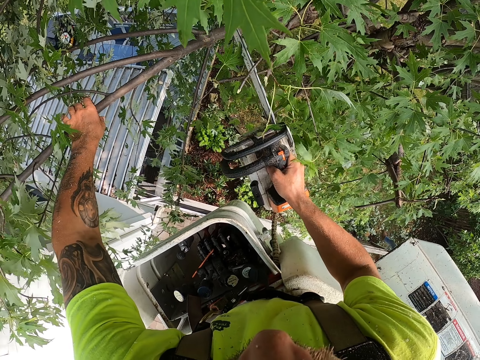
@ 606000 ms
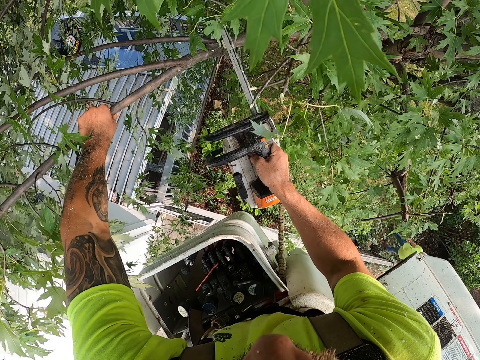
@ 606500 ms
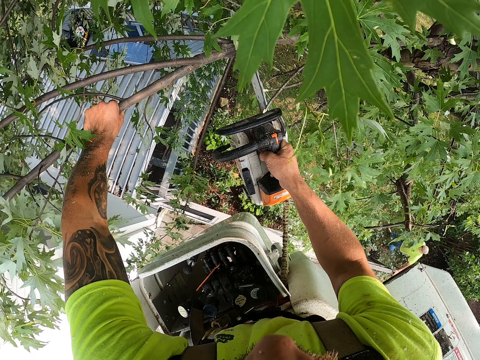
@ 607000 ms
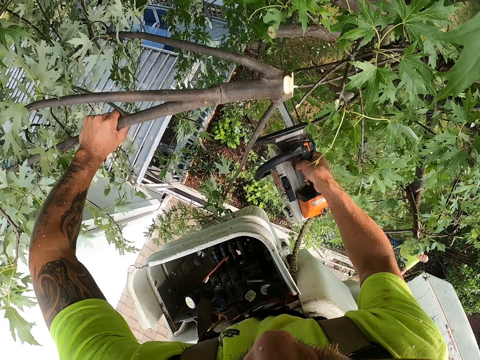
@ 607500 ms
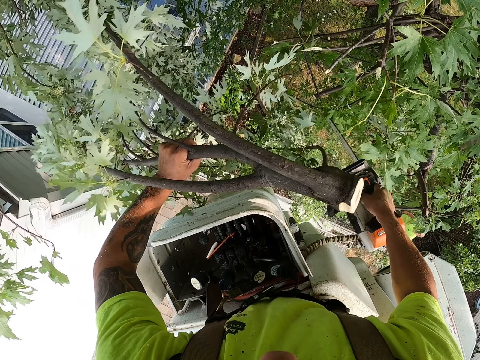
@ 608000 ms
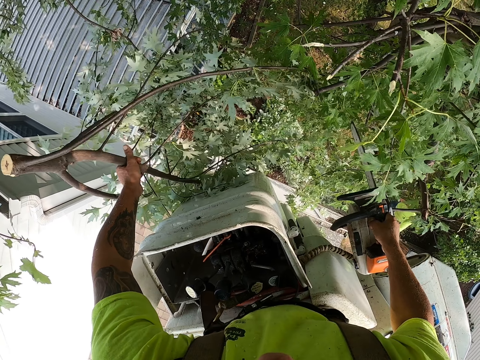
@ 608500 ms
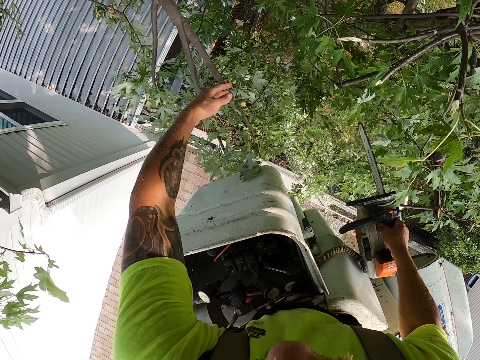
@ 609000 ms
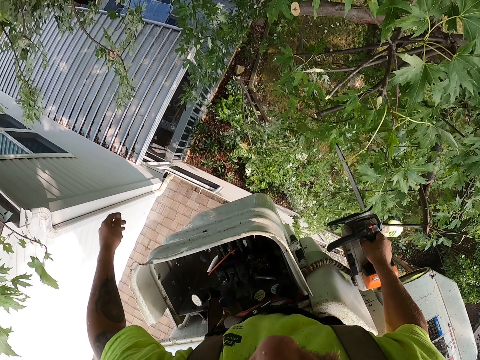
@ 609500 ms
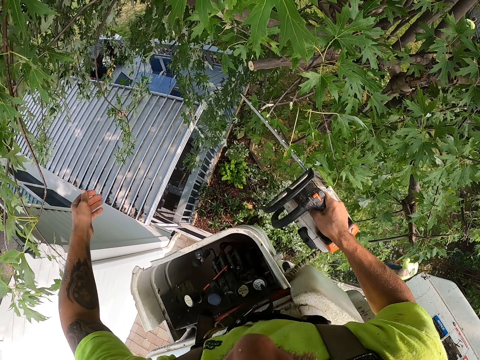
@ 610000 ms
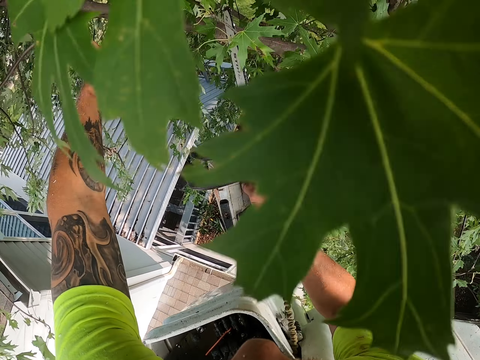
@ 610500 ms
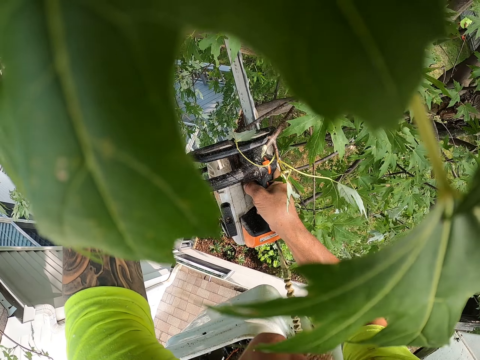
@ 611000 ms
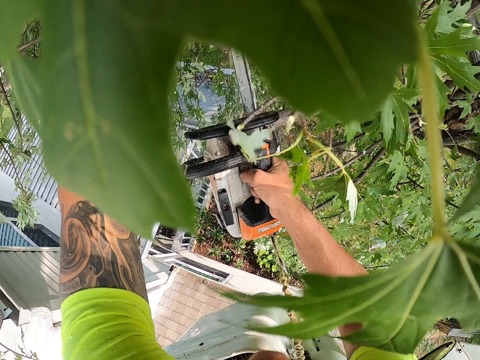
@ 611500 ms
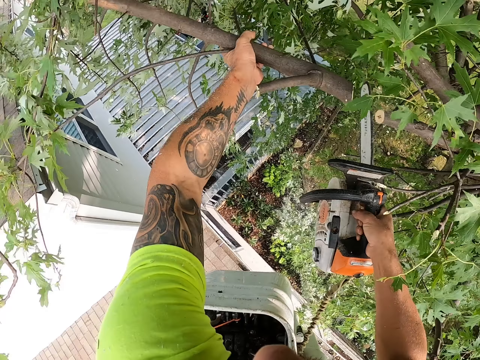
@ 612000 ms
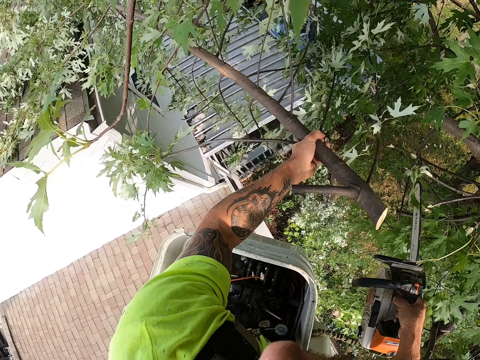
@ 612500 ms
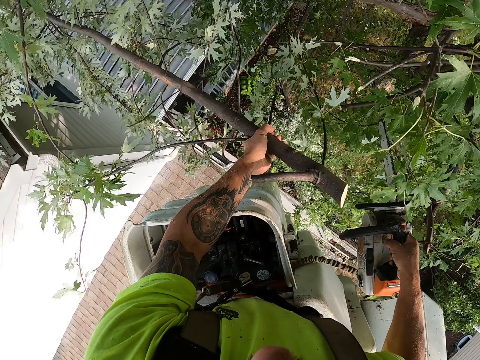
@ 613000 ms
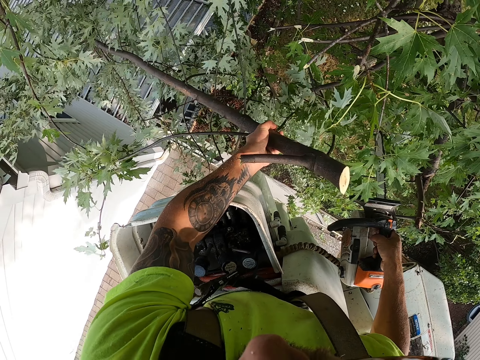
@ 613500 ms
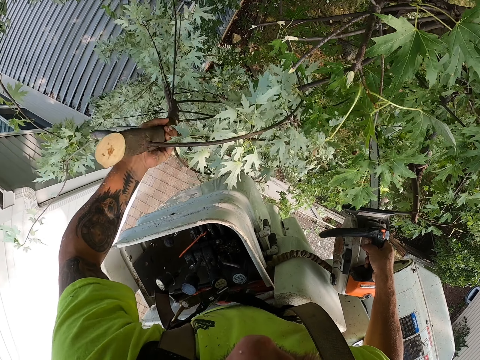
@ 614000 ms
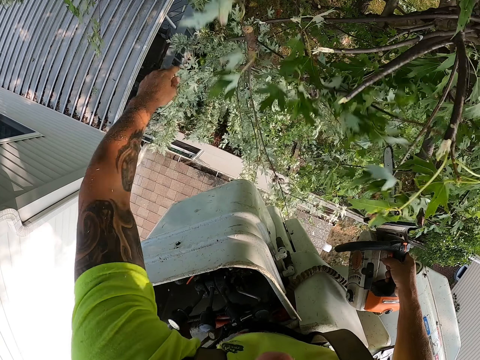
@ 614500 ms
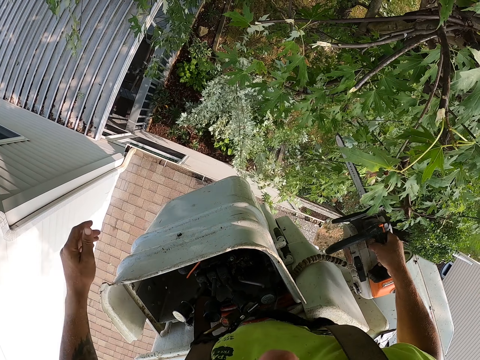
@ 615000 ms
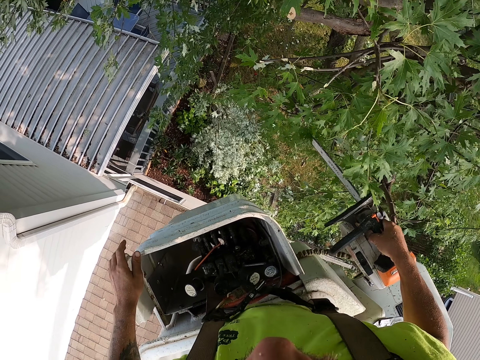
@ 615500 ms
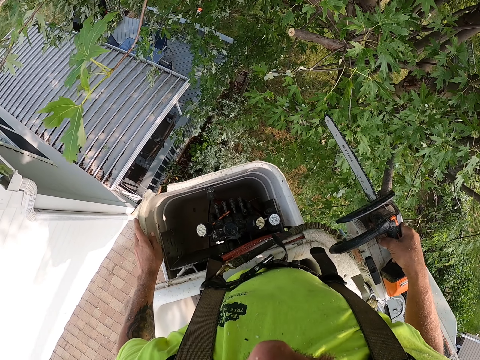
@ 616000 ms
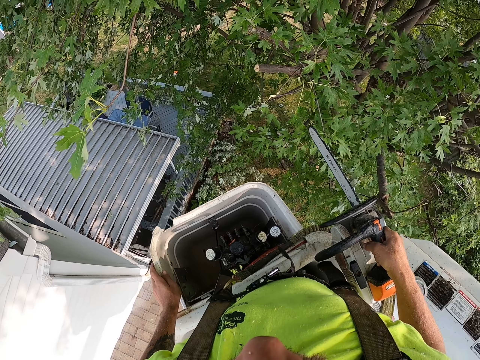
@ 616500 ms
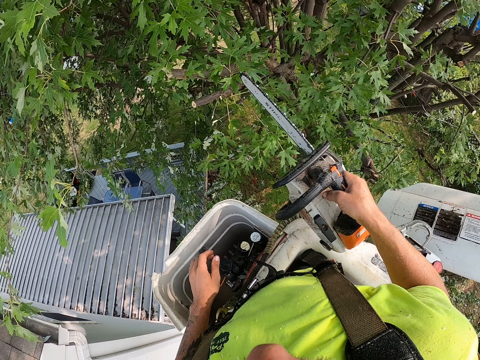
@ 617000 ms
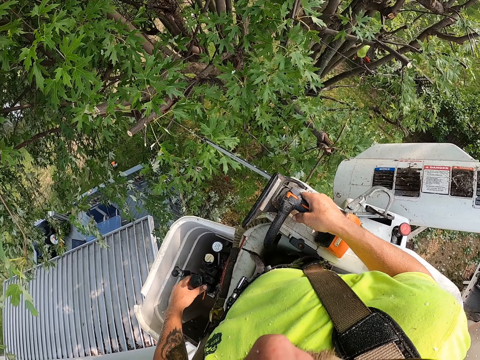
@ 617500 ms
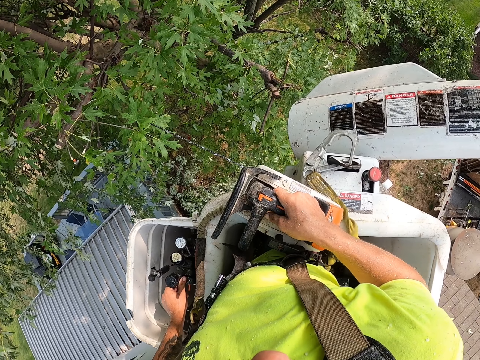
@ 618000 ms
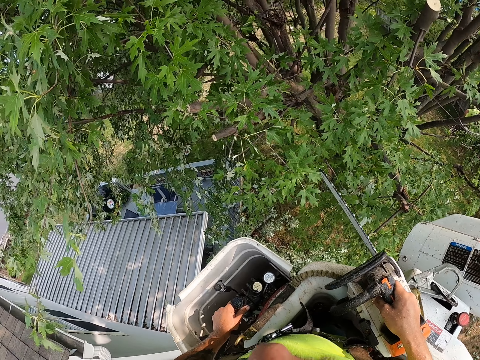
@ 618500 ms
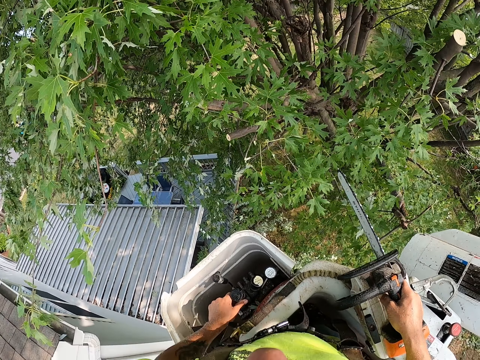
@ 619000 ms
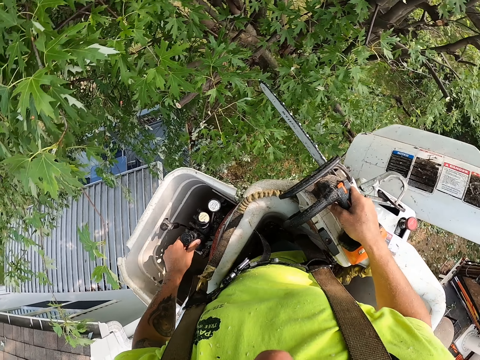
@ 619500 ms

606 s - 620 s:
The camera wearer cuts the tree branch with the chain saw in his right hand. He drops the tree branch to the ground from the cherry picker with his left hand. He grabs a tree branch with his left hand. He cuts the tree branch with the chain saw in his right hand. He drops the tree branch to the ground from the cherry picker with his left hand. He places the chain saw on the cherry picker with his right hand. He adjusts the cherry picker with a control stick in his left hand.

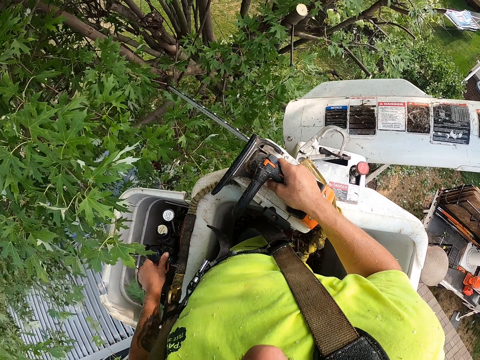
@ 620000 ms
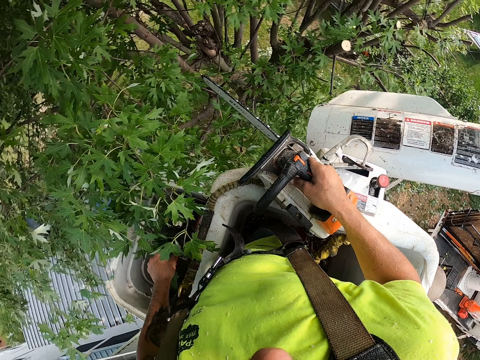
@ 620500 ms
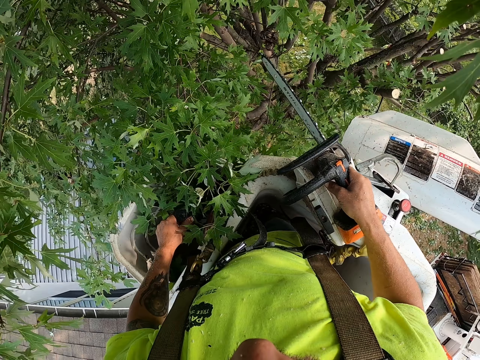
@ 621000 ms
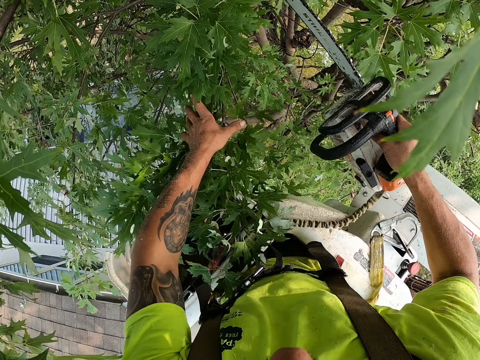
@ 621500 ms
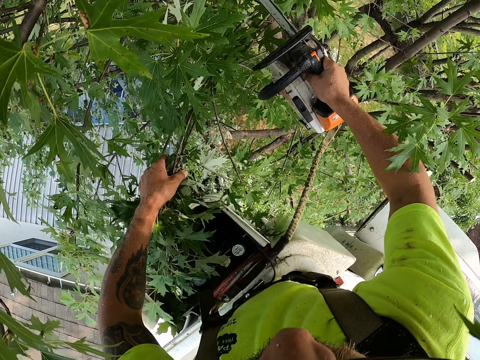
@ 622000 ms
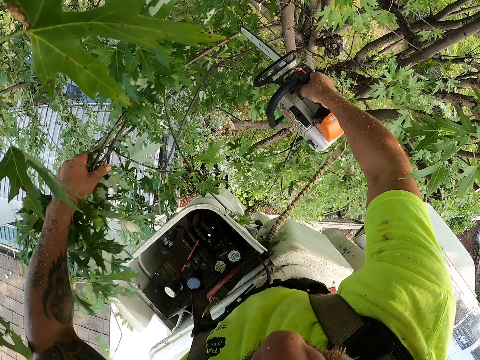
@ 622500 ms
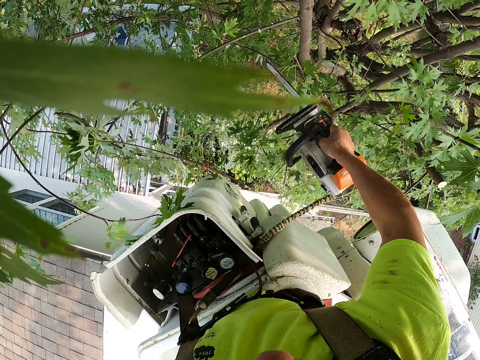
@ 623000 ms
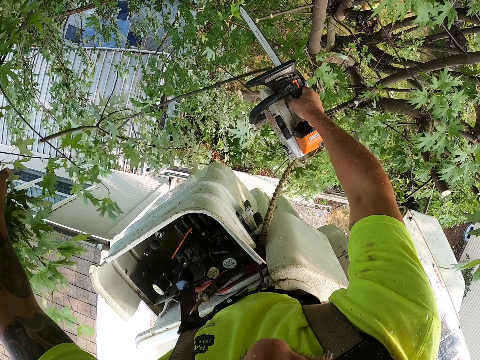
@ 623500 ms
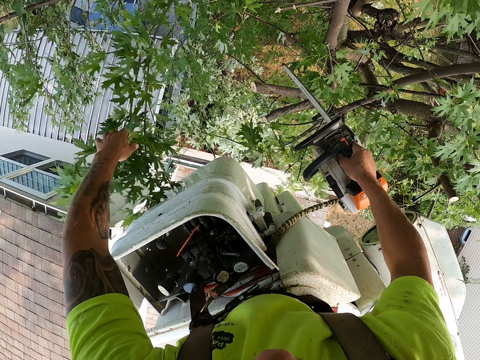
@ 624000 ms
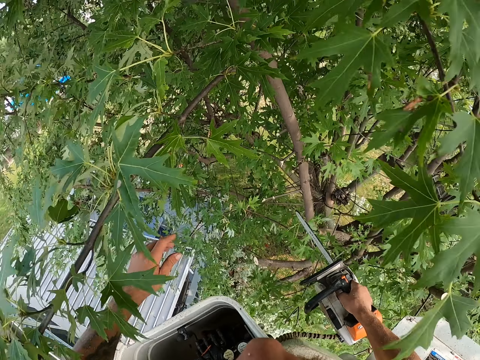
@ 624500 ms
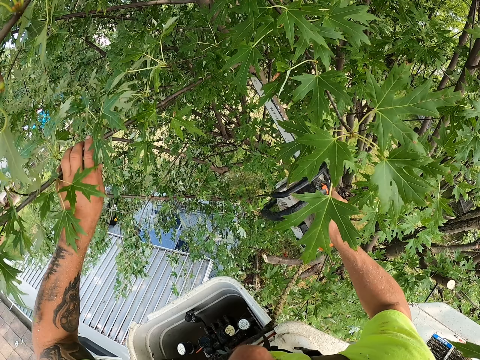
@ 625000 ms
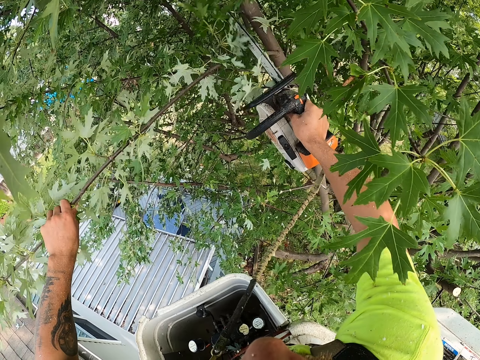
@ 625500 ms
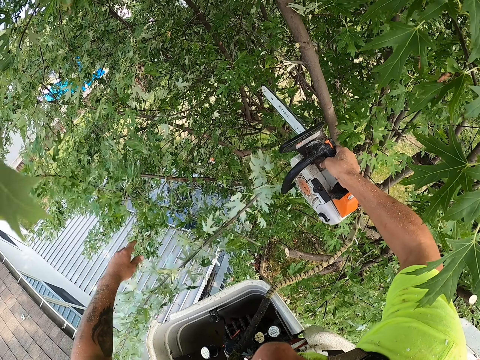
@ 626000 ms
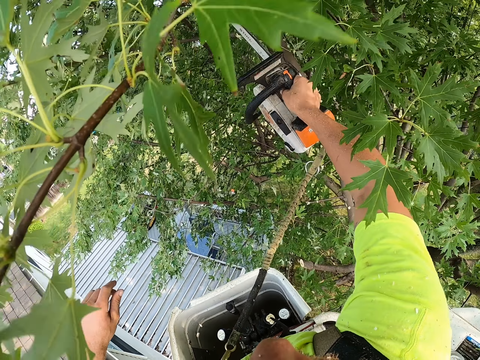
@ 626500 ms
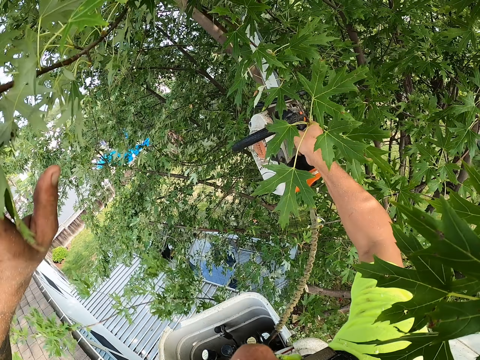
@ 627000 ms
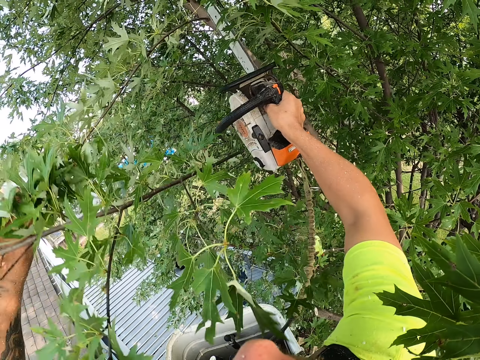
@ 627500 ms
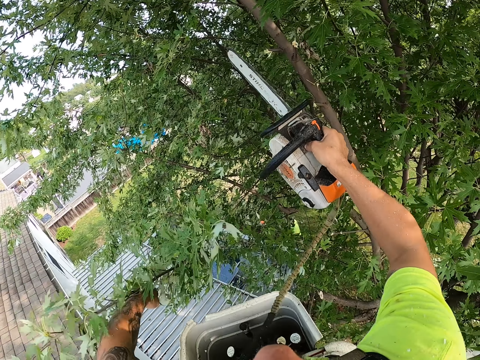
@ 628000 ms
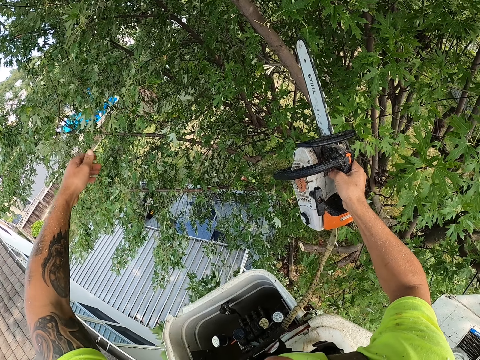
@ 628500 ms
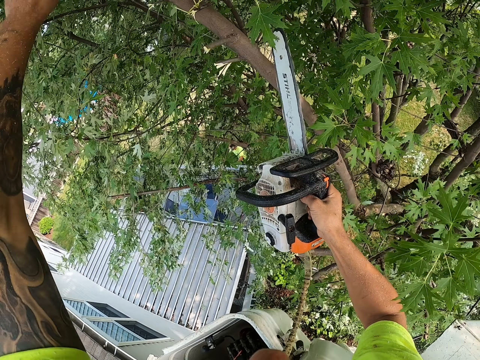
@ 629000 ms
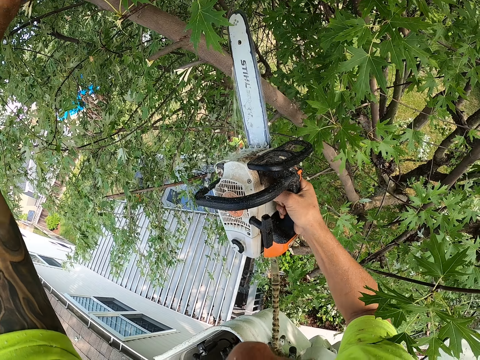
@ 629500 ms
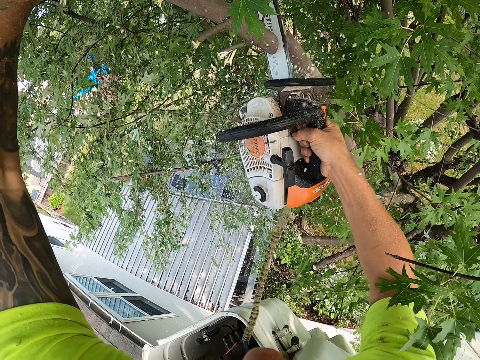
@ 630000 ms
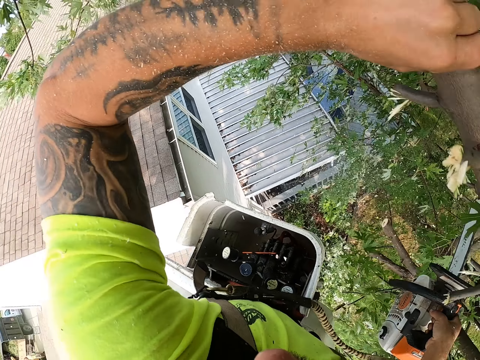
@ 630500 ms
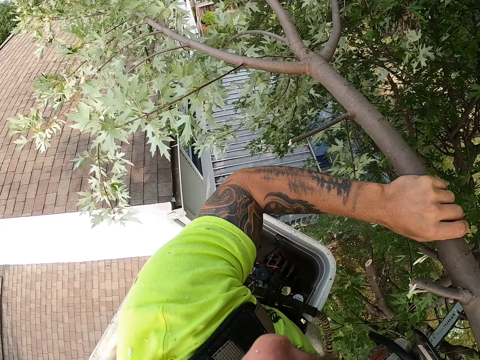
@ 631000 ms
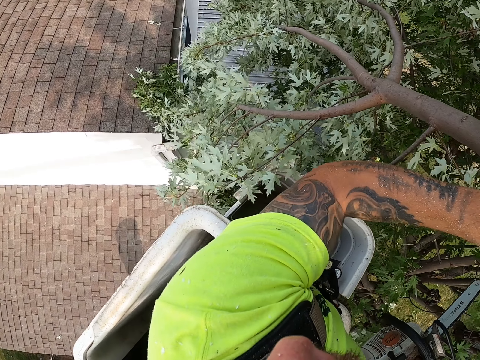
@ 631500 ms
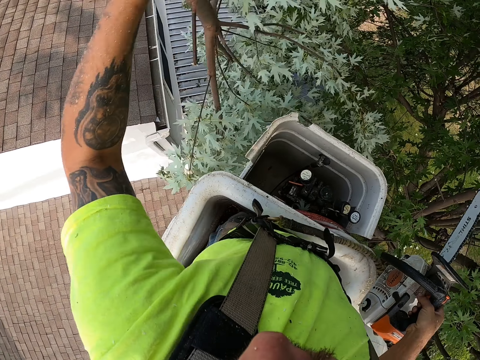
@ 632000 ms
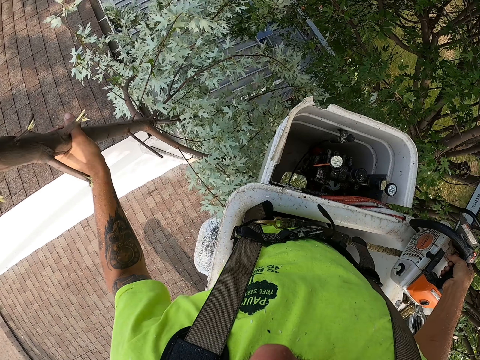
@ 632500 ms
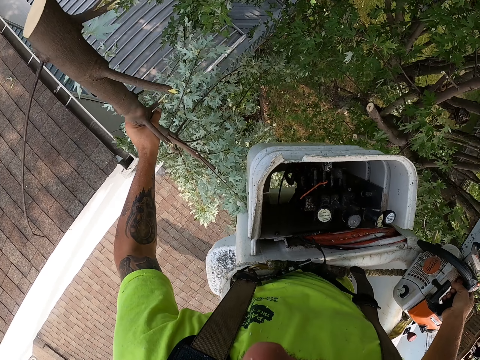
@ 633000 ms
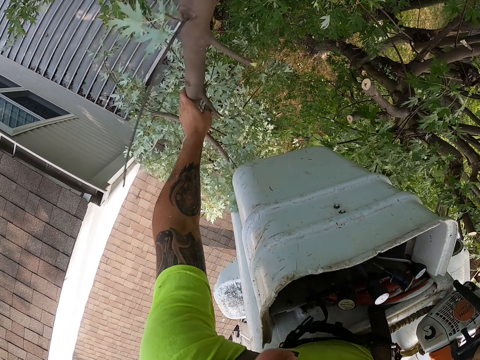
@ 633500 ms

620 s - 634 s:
The camera wearer grabs a tree branch with his left hand. He cuts the tree branch with the chain saw in his right hand. He drops the tree branch to the ground from the cherry picker with his left hand. He grabs a tree branch with his left hand. He cuts the tree branch with the chain saw in his right hand. He drops the tree branch to the ground from the cherry picker with his left hand. He grabs a tree branch with his left hand. He cuts the tree branch with the chain saw in his right hand. He drops the tree branch to the ground from the cherry picker with his left hand. He cuts the tree branch with the chain saw in his right hand. He places the chain saw on the cherry picker with his right hand. He drops the tree branch to the ground from the cherry picker with his left hand.
